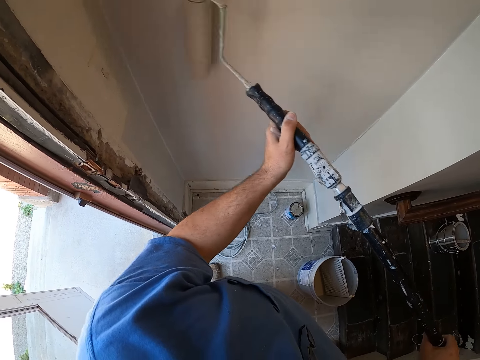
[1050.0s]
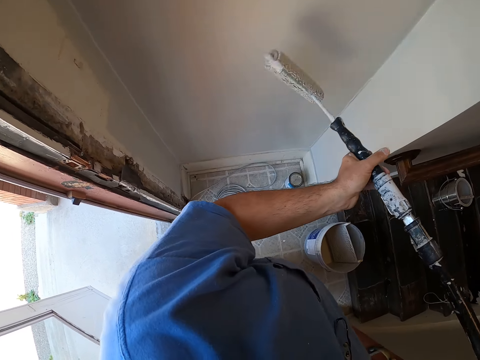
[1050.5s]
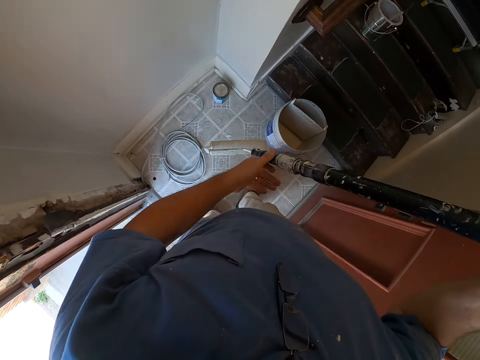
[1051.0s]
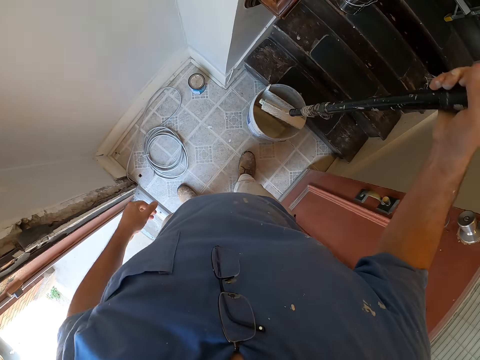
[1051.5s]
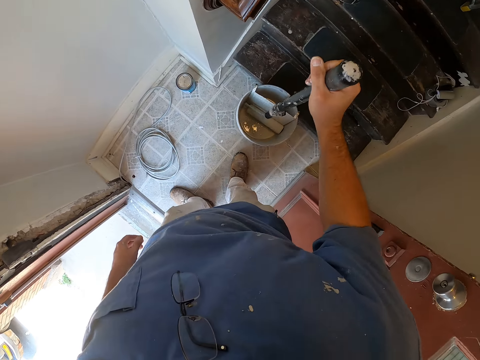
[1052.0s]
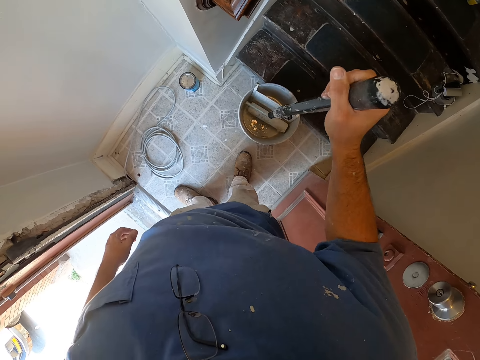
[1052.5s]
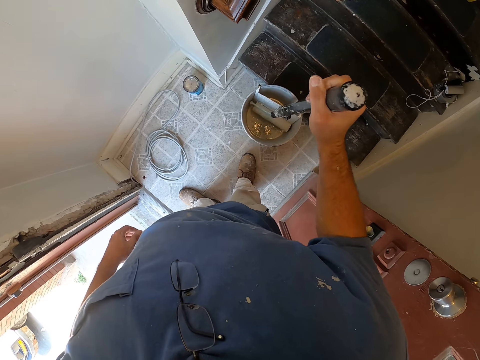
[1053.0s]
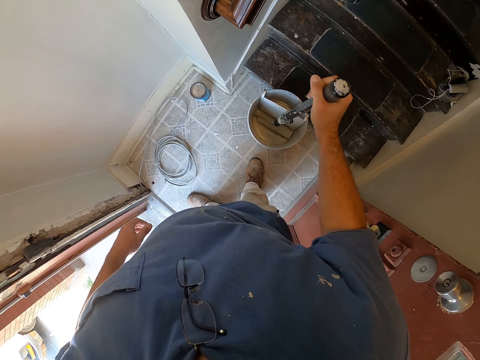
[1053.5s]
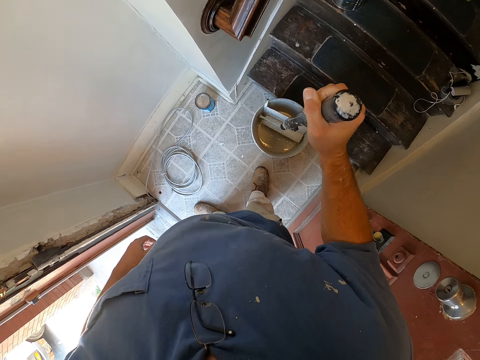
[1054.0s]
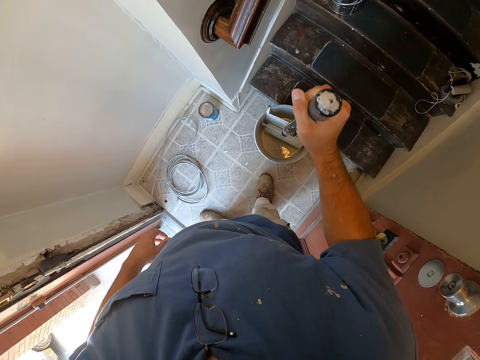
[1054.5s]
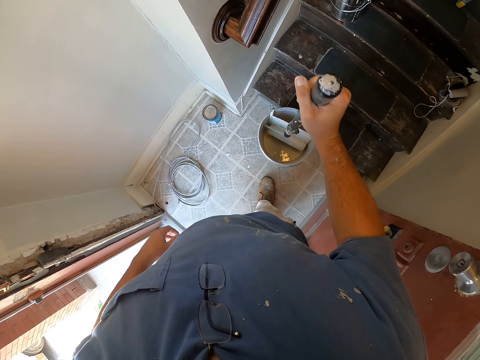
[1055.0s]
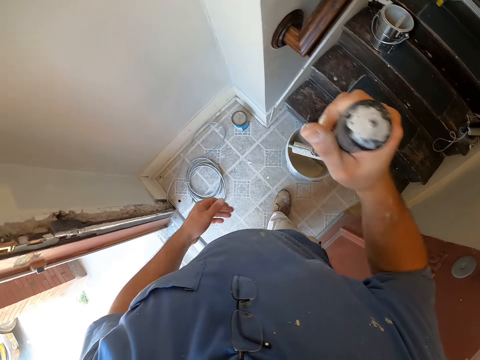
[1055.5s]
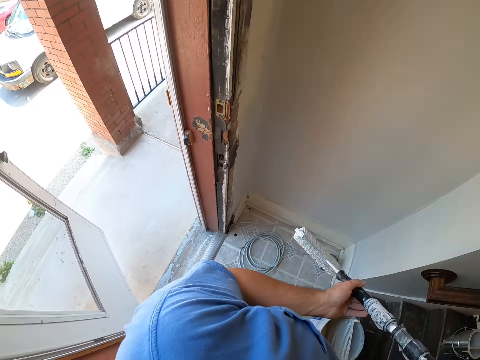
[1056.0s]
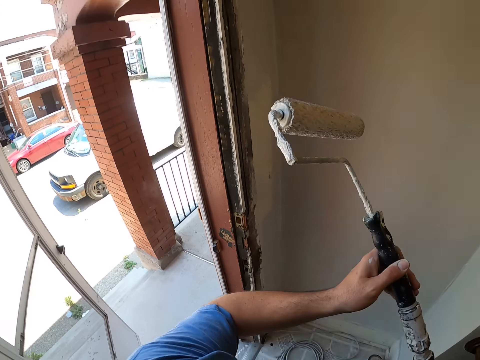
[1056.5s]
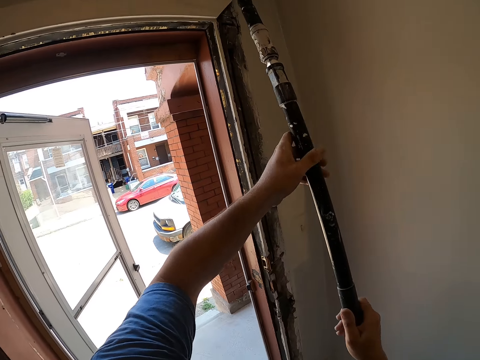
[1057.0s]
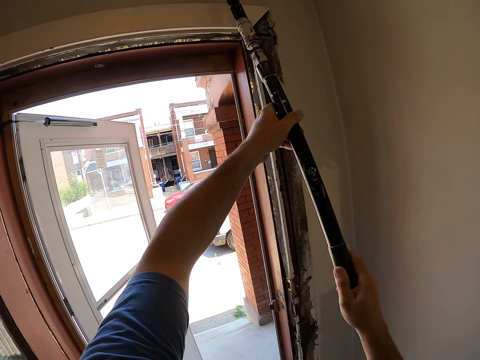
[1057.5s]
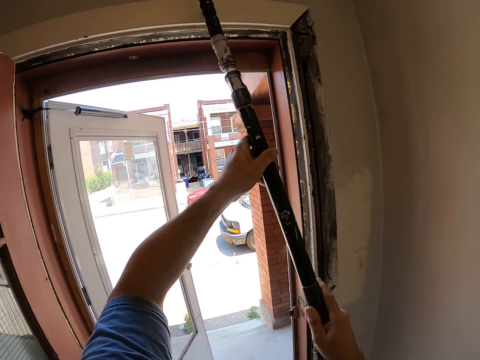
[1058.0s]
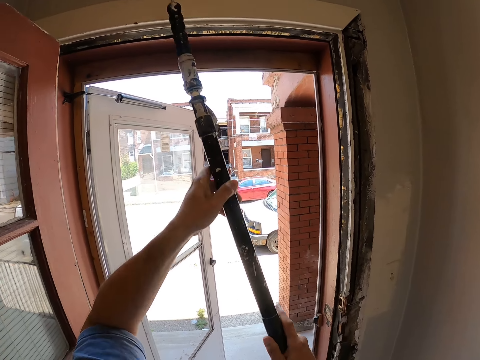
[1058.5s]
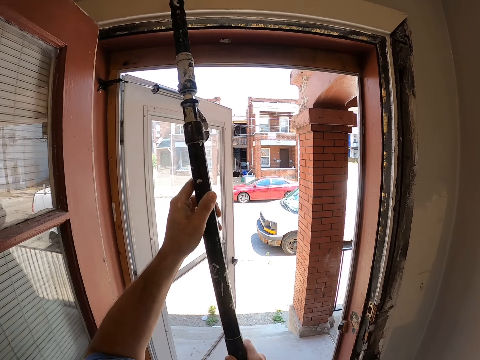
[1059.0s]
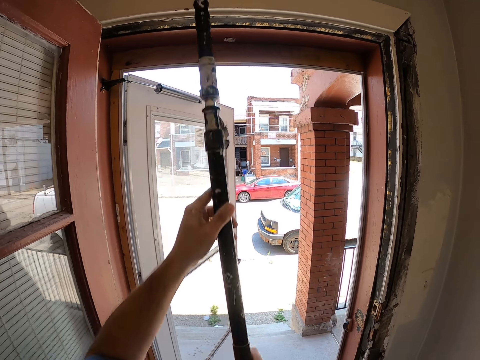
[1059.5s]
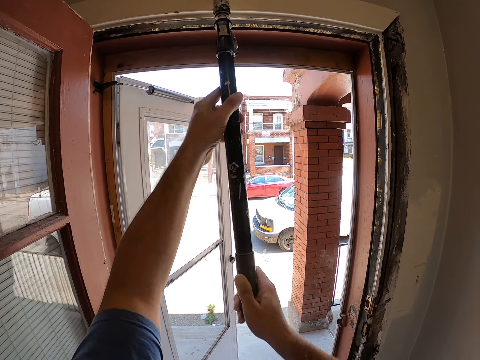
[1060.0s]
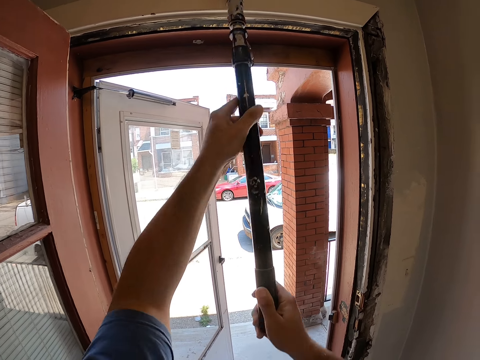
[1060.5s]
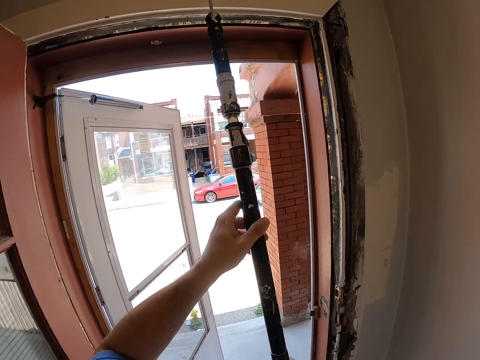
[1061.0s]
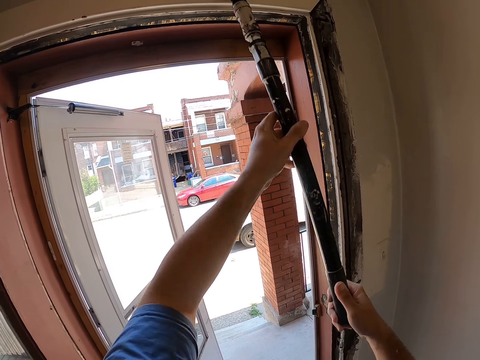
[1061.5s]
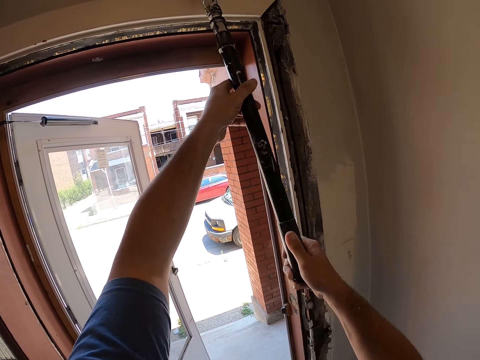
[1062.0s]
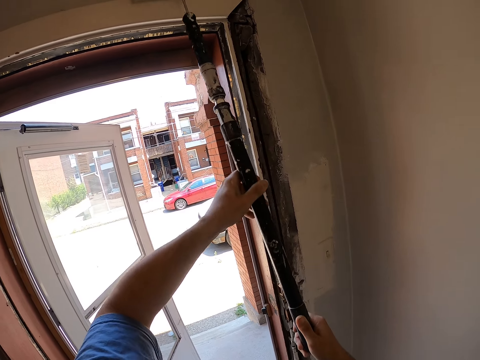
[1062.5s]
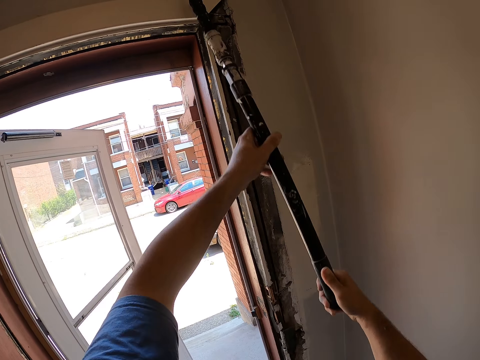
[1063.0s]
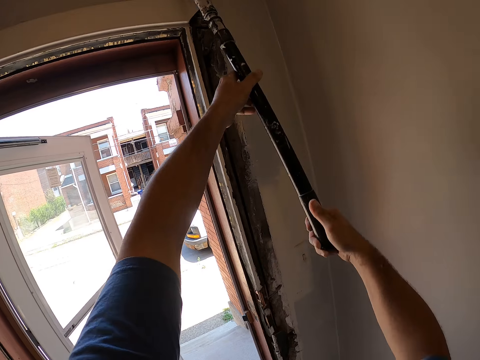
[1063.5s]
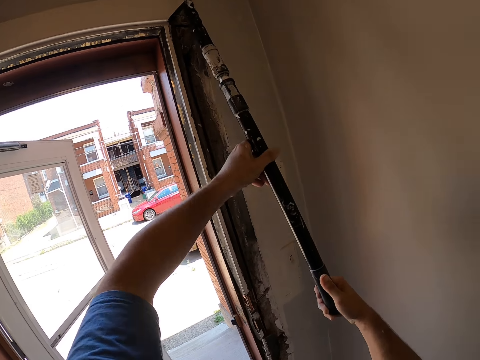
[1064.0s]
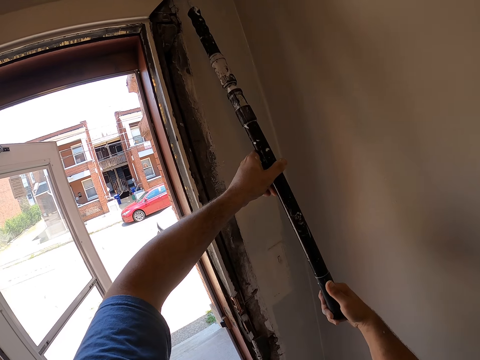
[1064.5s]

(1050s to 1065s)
The camera wearer takes some paint from the paint bucket with the paint roller. They paint the wall with the paint roller.

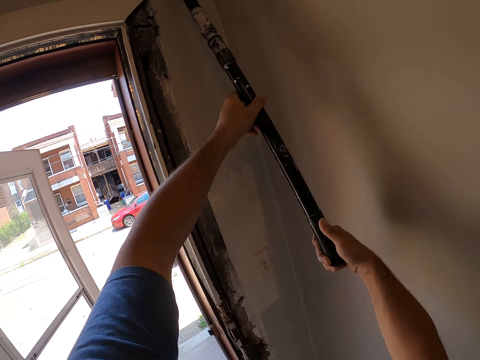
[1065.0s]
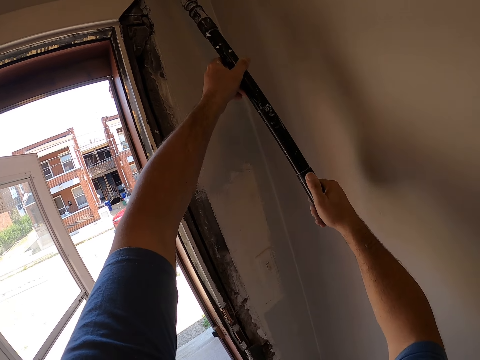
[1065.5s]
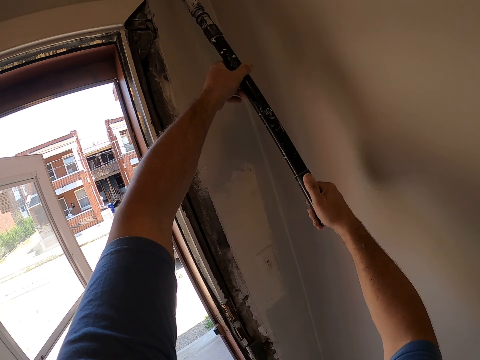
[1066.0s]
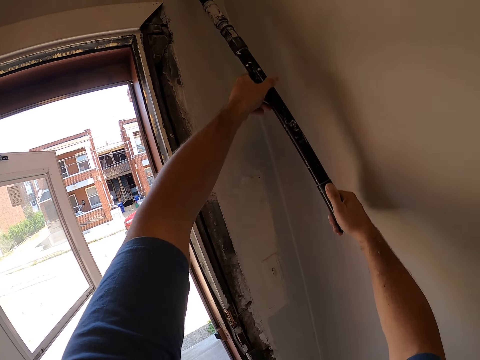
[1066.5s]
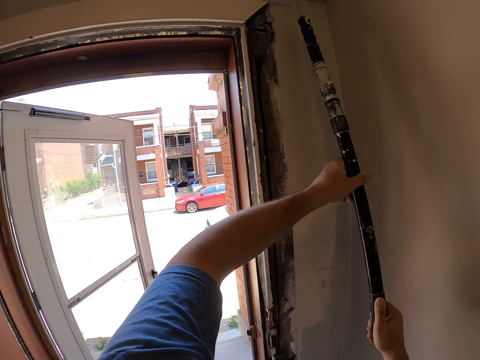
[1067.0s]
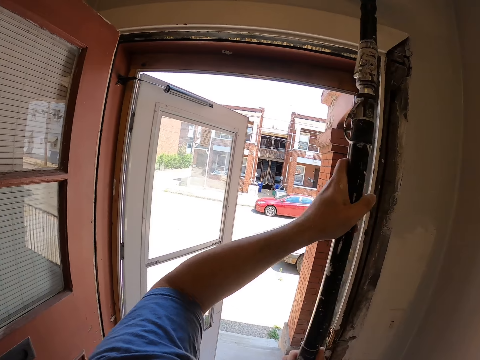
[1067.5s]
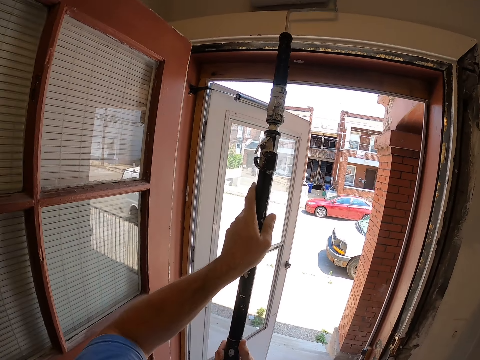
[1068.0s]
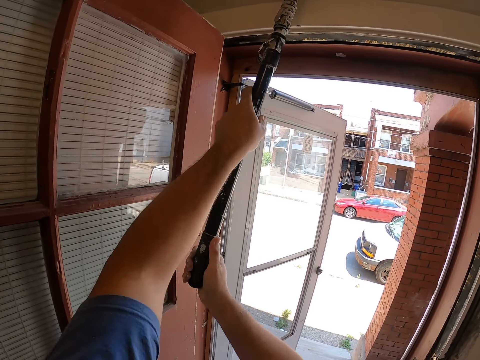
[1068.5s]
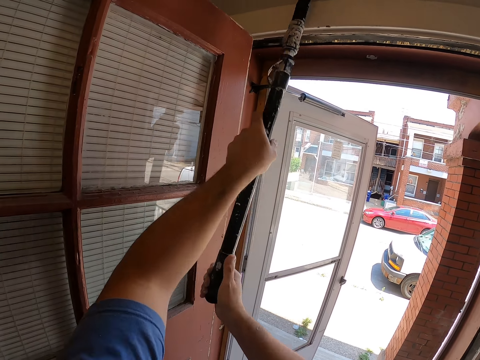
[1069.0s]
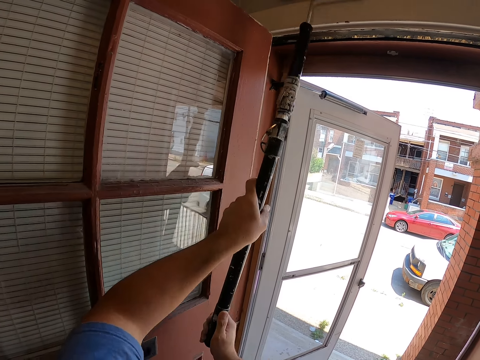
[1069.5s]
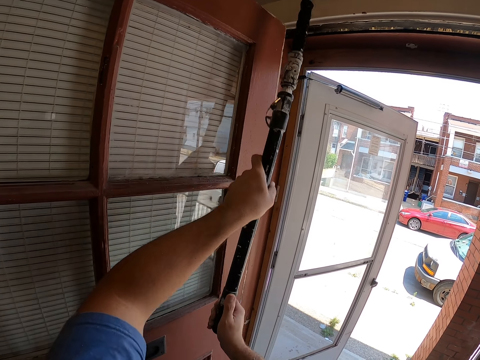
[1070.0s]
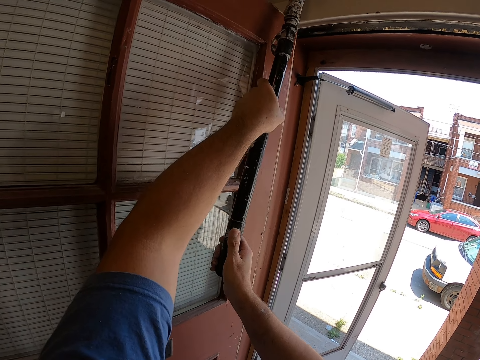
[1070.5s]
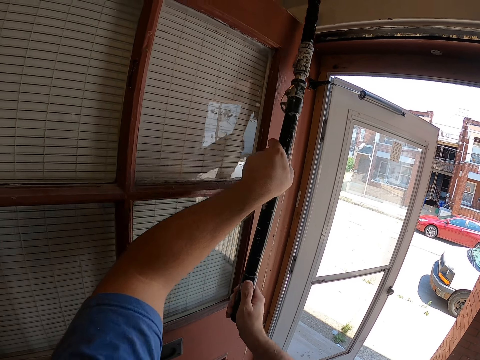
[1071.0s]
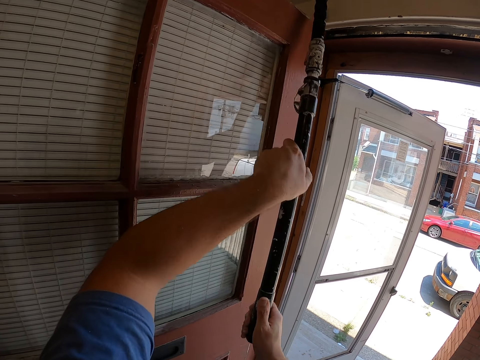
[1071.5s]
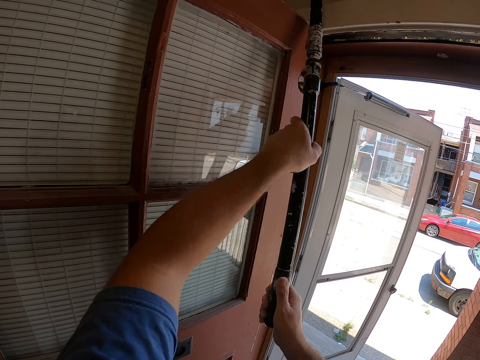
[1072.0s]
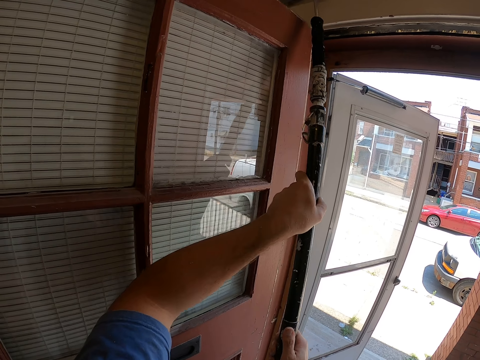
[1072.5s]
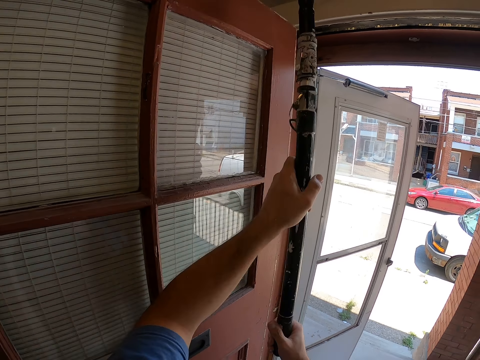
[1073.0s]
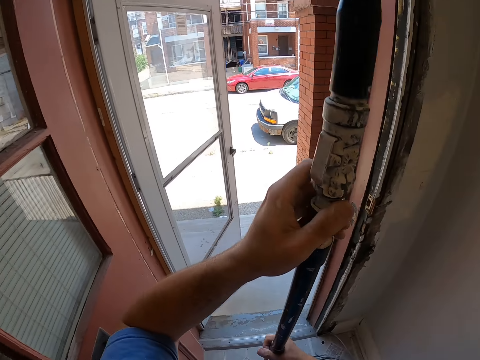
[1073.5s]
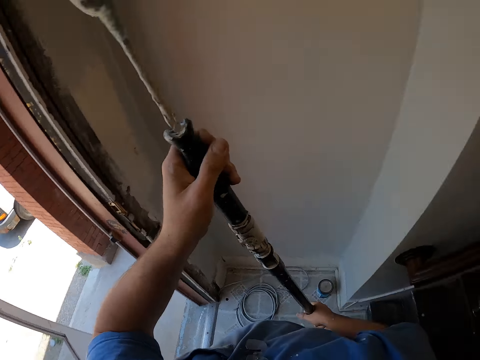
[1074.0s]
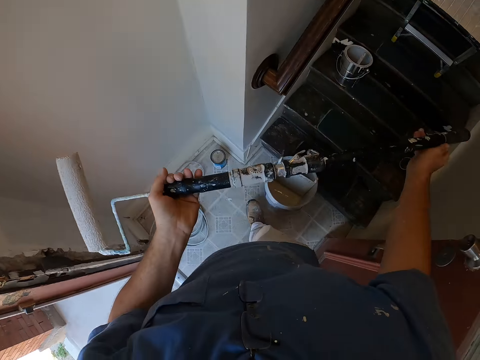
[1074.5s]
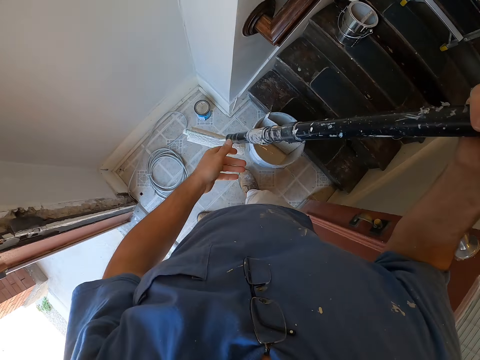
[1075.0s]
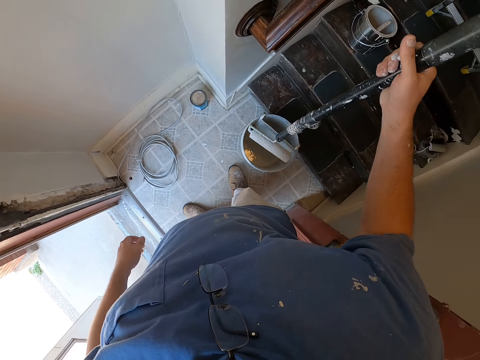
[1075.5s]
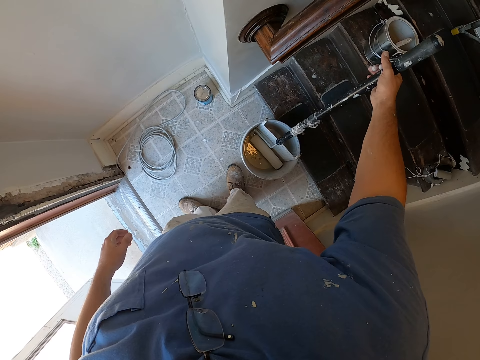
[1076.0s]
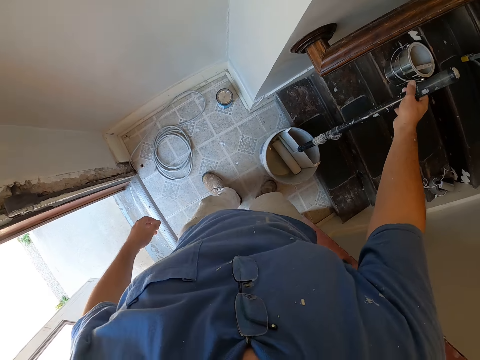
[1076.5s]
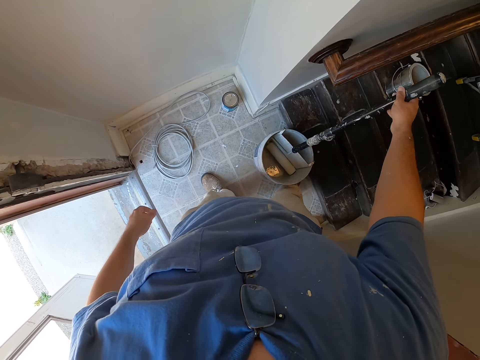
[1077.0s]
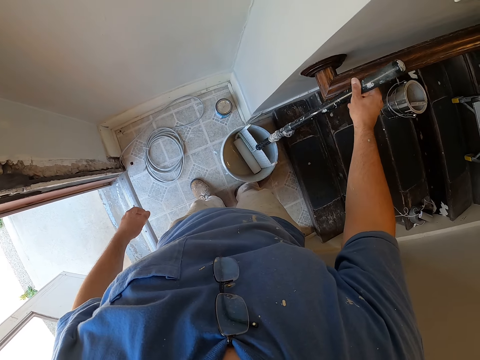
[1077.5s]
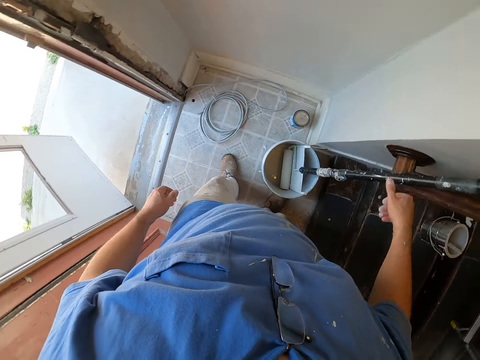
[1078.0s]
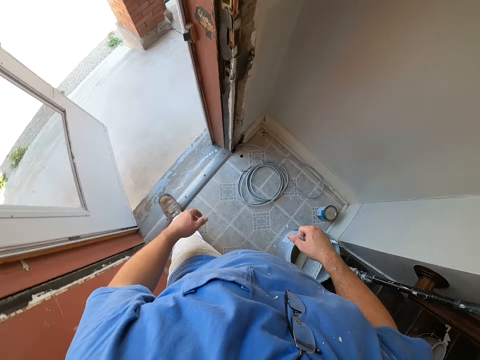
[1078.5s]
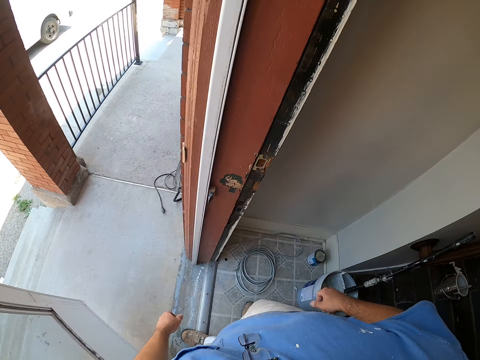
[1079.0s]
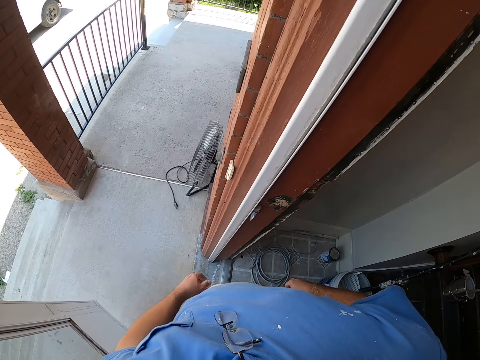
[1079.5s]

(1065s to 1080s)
The camera wearer drops the paint roller in the paint bucket. He moves the paint bucket forward with his right leg. He moves outside the apartment.
